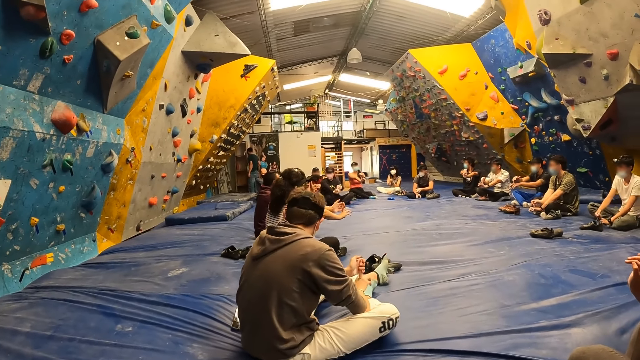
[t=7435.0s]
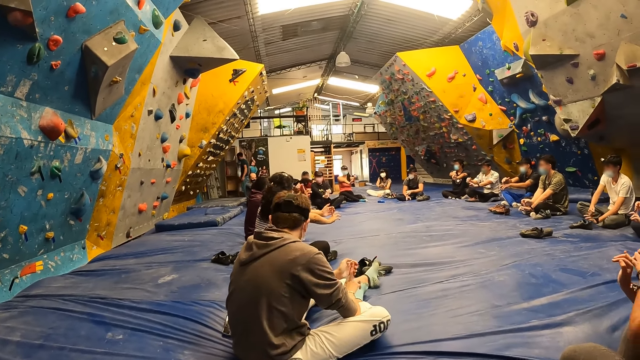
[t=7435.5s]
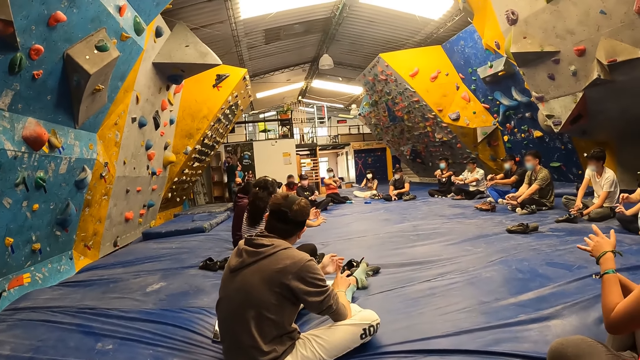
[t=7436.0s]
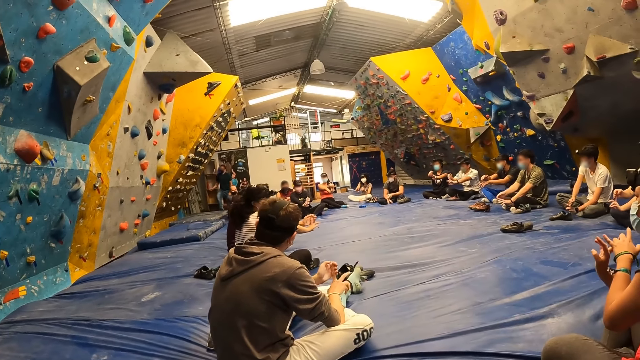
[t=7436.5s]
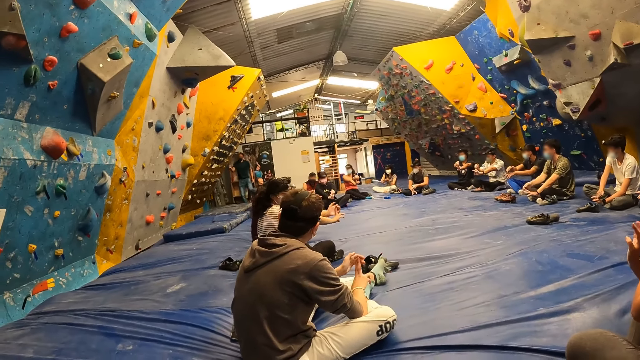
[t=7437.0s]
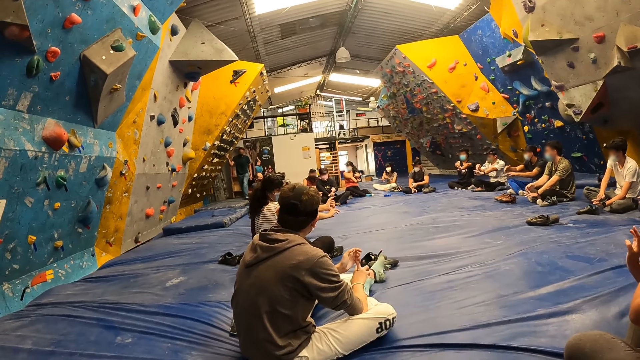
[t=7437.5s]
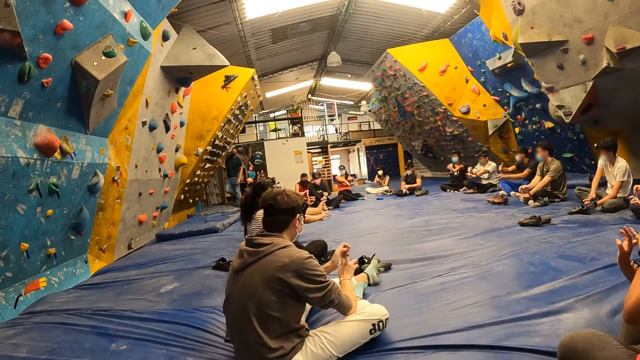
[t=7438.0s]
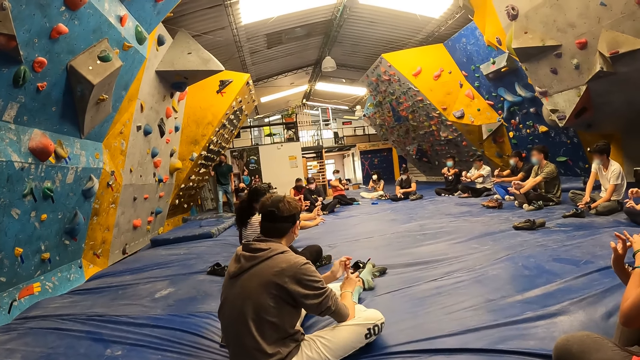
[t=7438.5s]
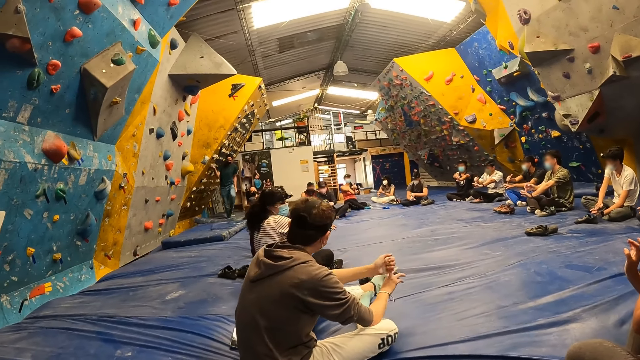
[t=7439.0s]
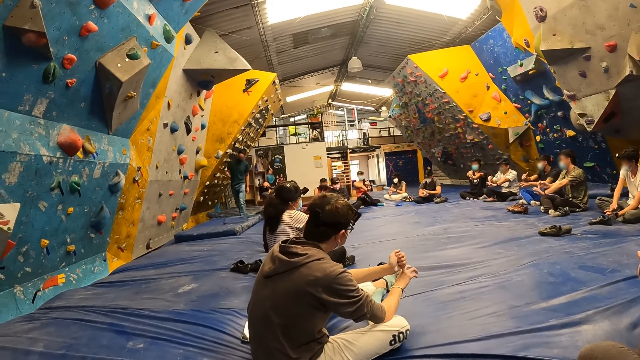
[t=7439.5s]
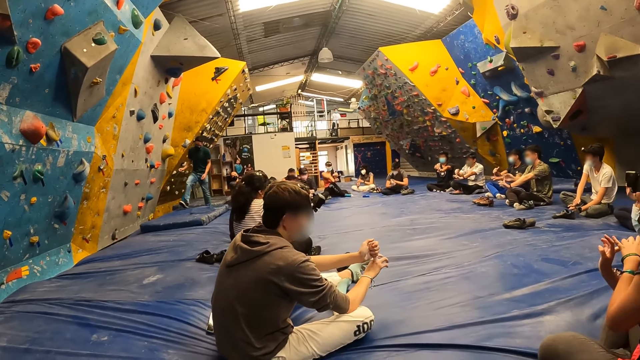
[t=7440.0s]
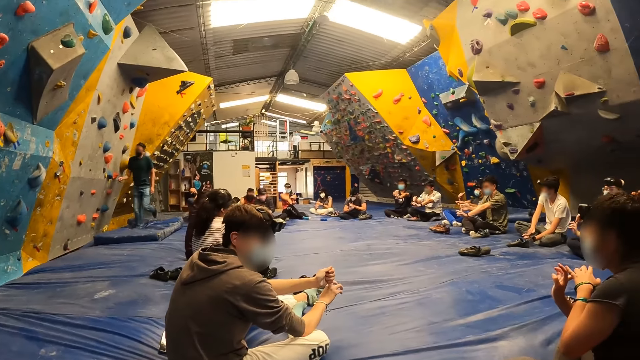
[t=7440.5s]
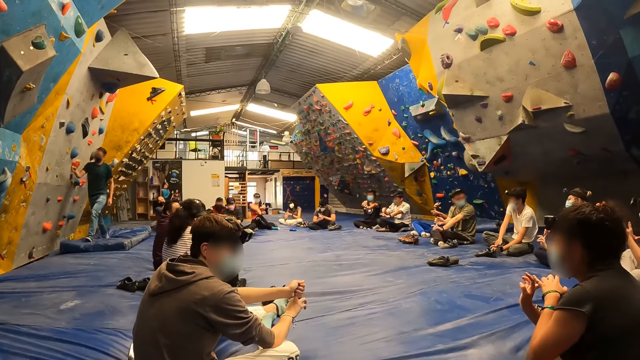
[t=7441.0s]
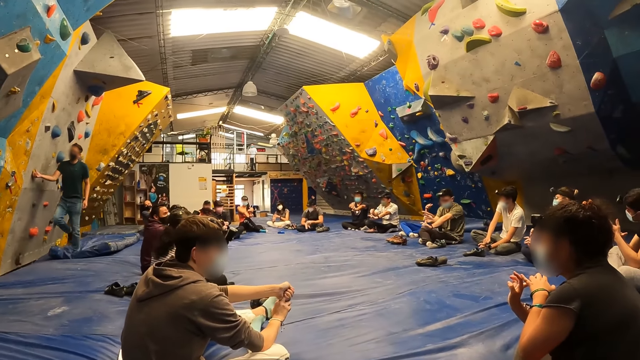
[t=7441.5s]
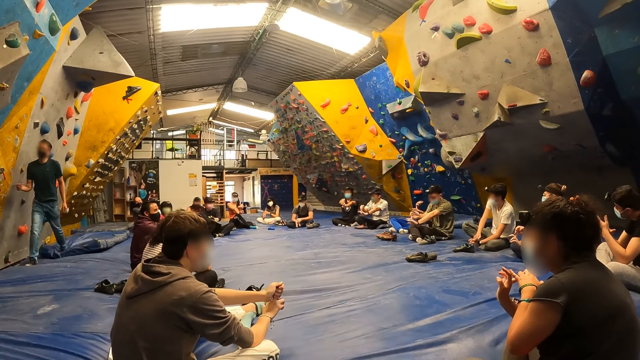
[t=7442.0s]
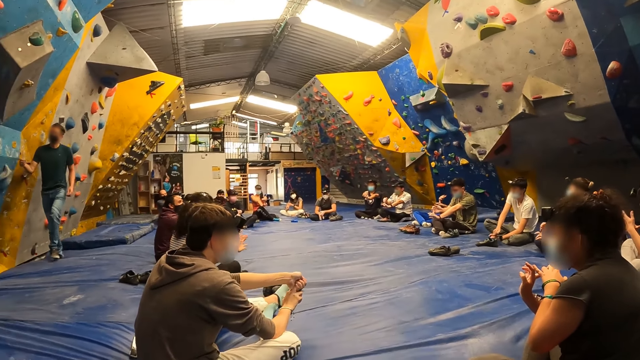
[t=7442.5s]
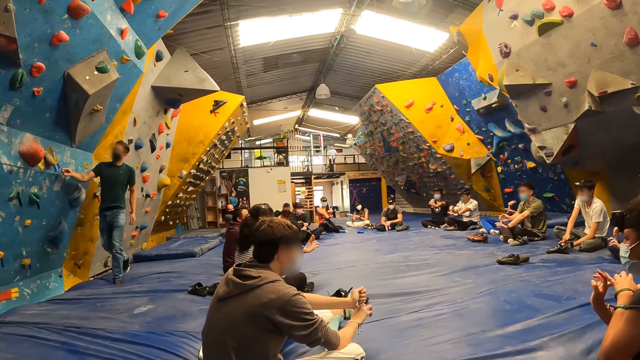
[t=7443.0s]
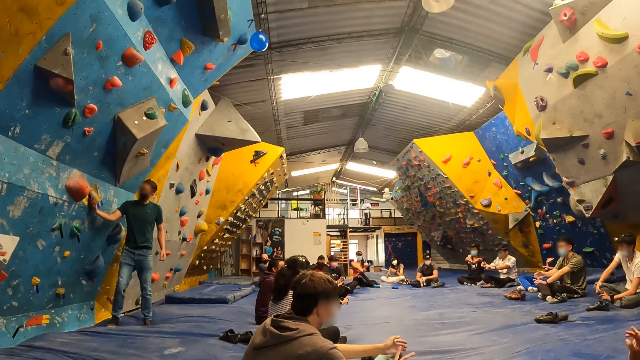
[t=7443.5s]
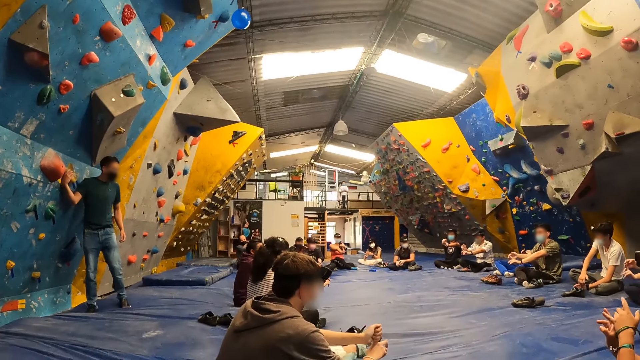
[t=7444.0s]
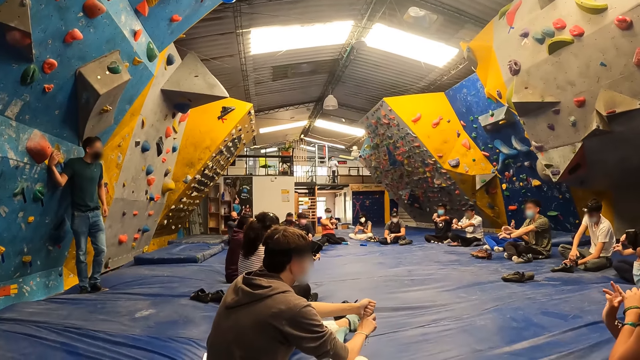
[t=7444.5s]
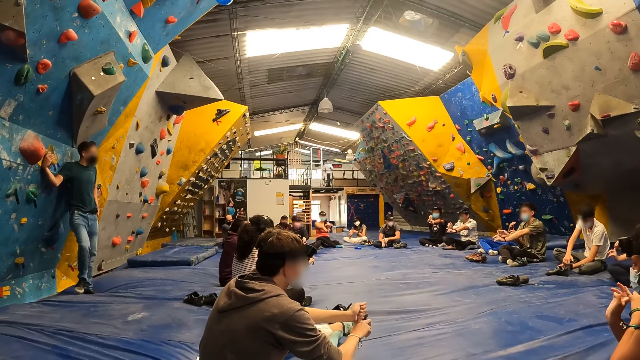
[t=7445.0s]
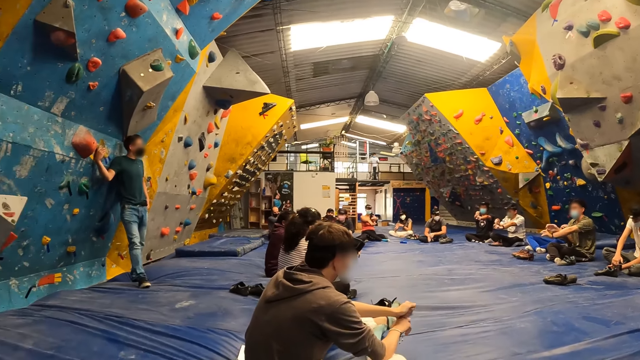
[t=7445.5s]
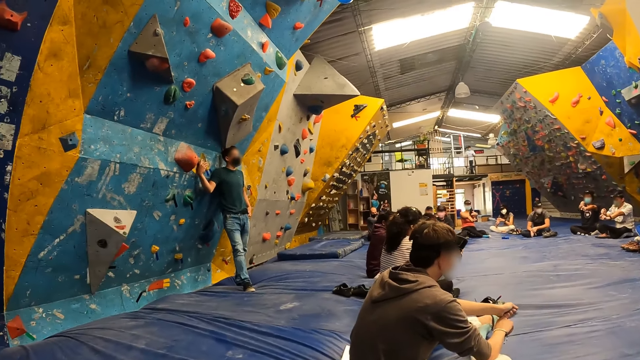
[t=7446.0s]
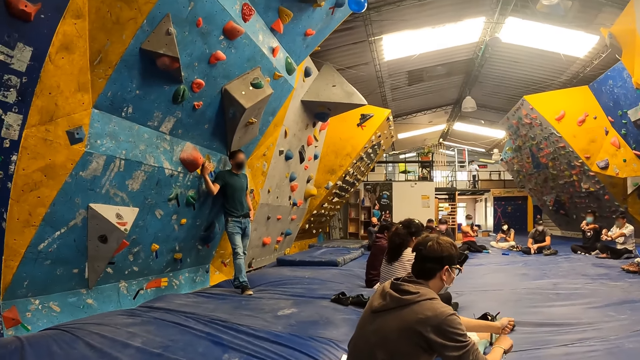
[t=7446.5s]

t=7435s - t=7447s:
The man touches the climbing stone on the bouldering wall with his right hand. The man holds the climbing stone on the bouldering wall with his right hand.

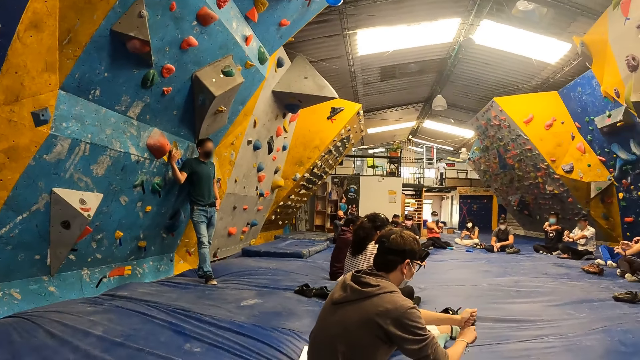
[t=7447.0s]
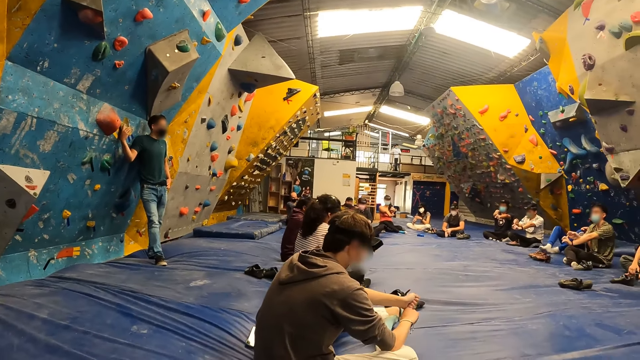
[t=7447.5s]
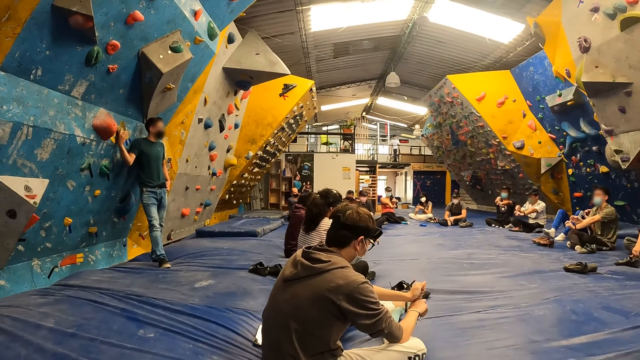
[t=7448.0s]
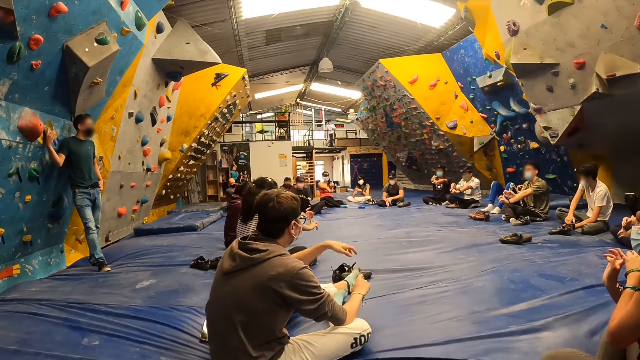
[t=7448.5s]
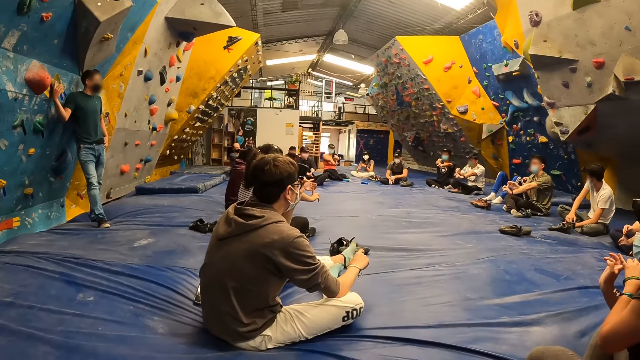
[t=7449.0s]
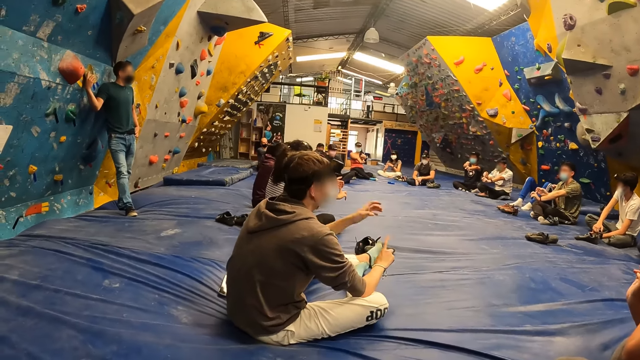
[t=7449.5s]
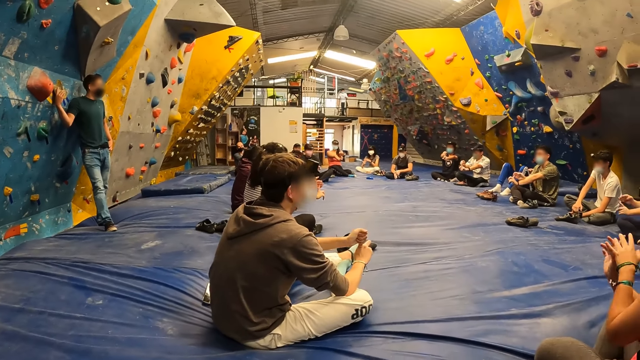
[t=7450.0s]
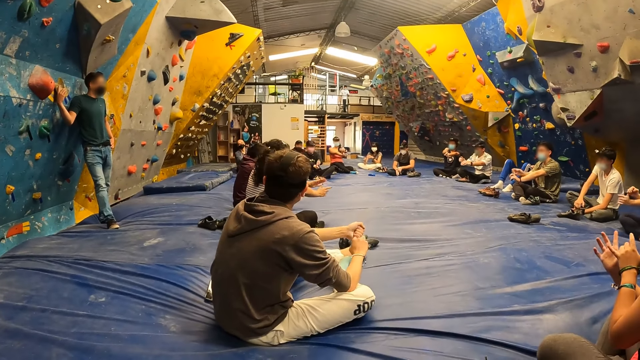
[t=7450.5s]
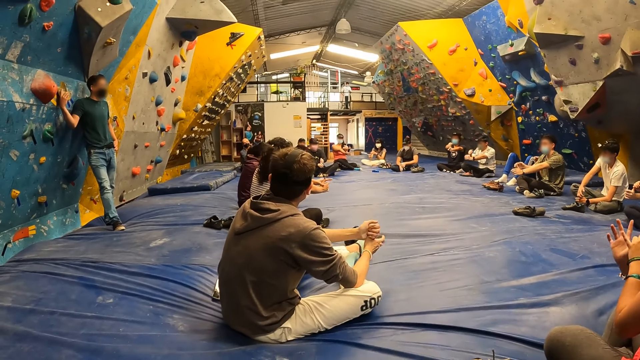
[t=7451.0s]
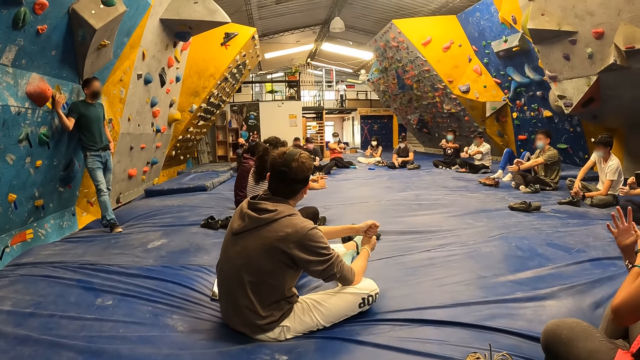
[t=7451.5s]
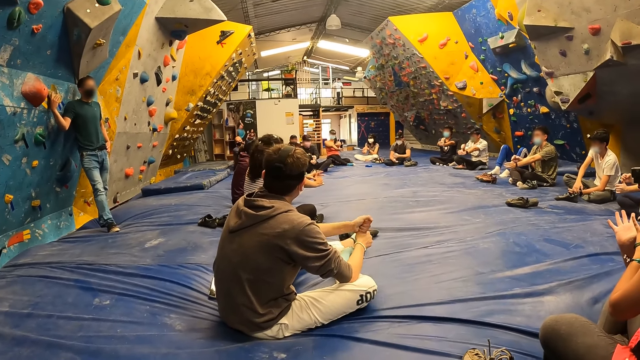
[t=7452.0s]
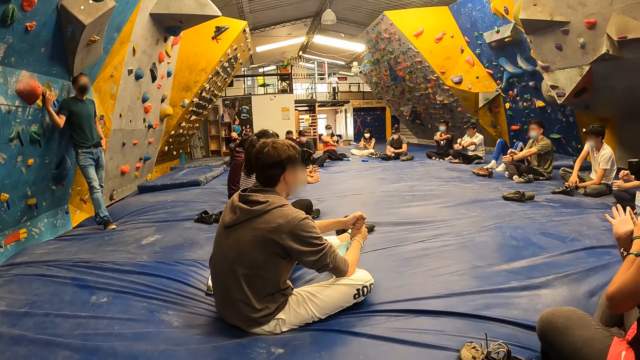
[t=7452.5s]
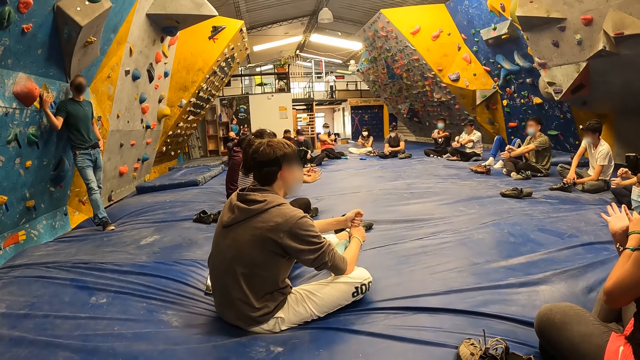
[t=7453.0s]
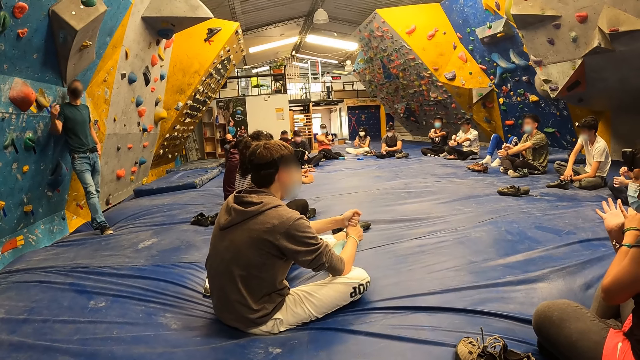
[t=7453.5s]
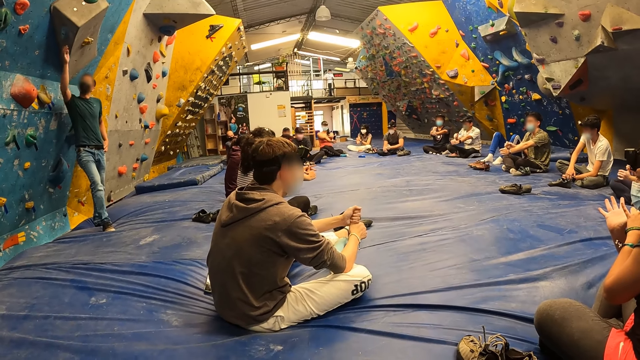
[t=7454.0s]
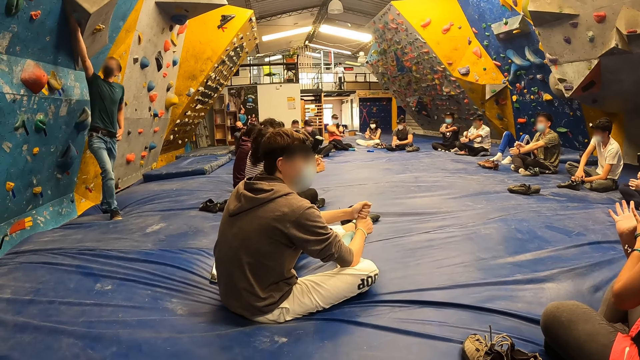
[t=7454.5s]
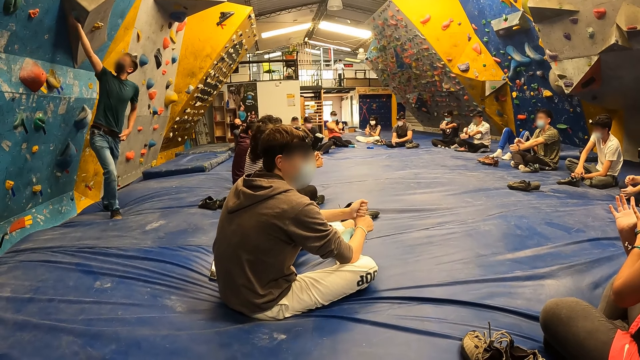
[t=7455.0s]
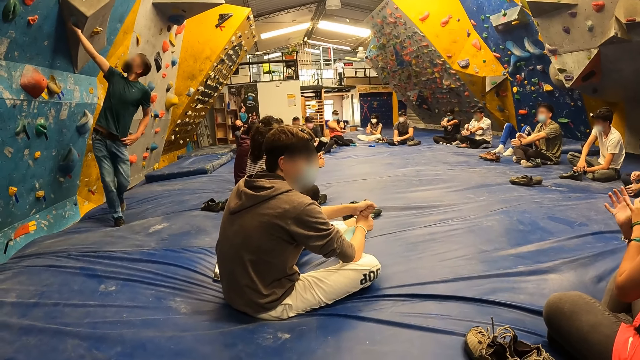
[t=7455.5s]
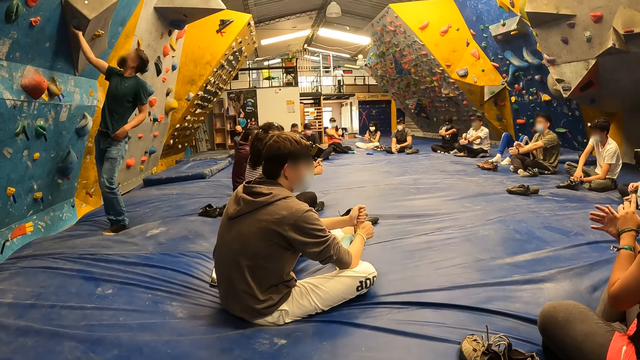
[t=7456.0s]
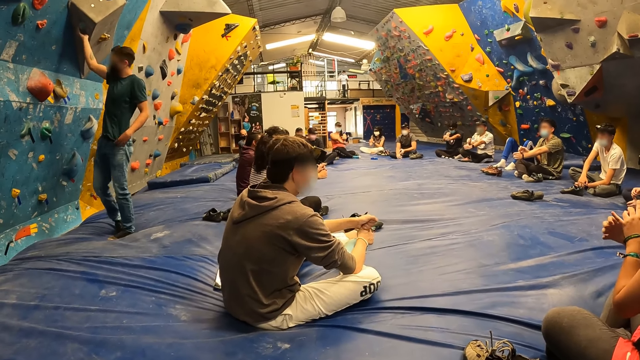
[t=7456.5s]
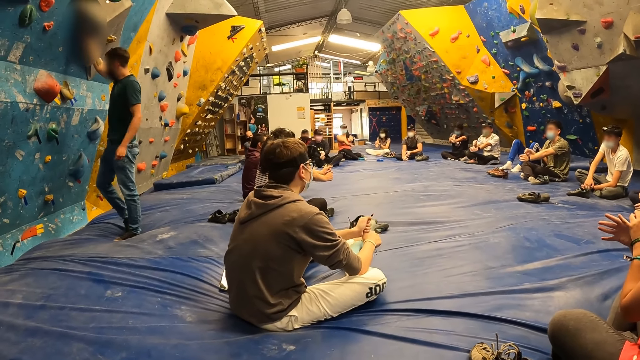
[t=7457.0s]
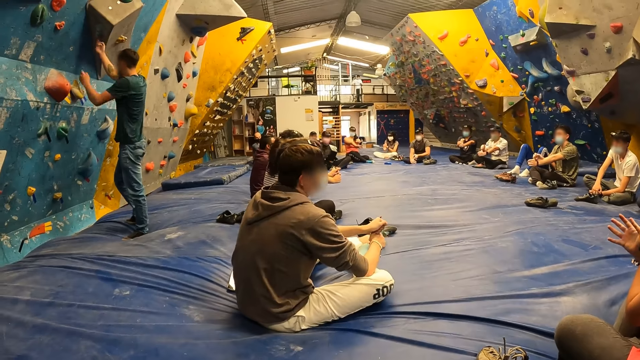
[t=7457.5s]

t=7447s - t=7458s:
The man touches his face with his left hand. Another man holds the bouldering wall with his right hand.
